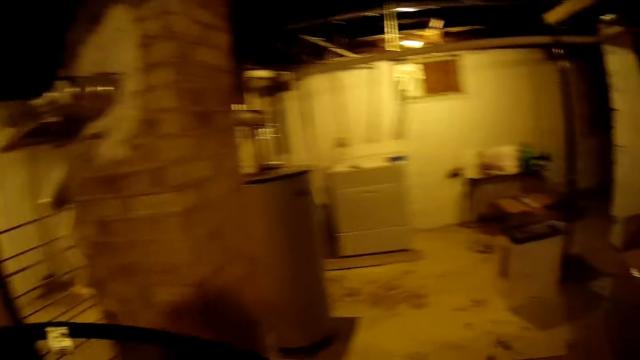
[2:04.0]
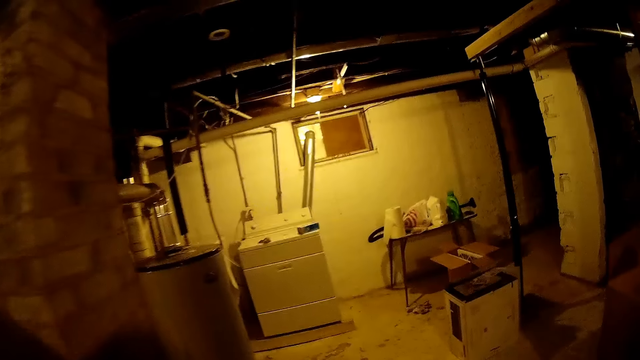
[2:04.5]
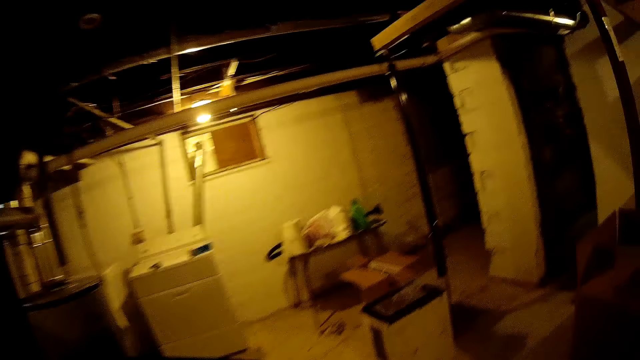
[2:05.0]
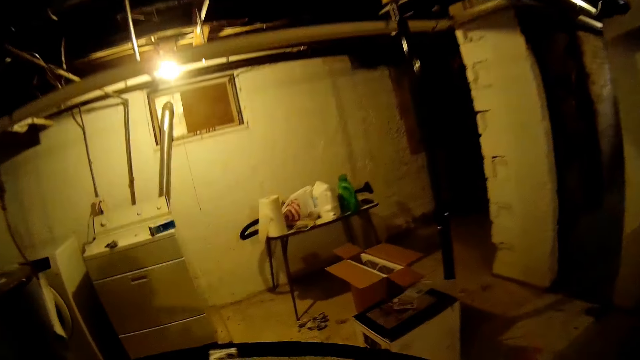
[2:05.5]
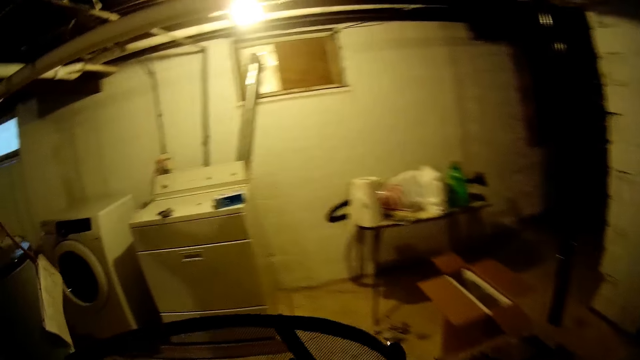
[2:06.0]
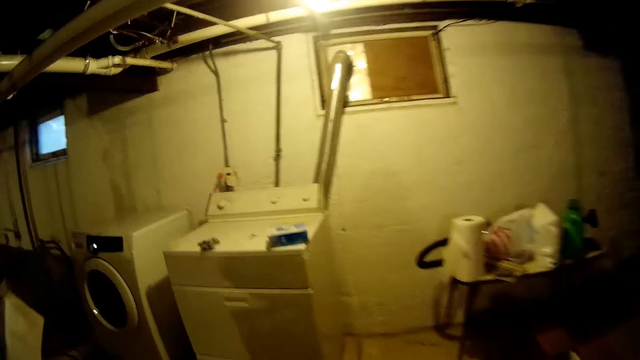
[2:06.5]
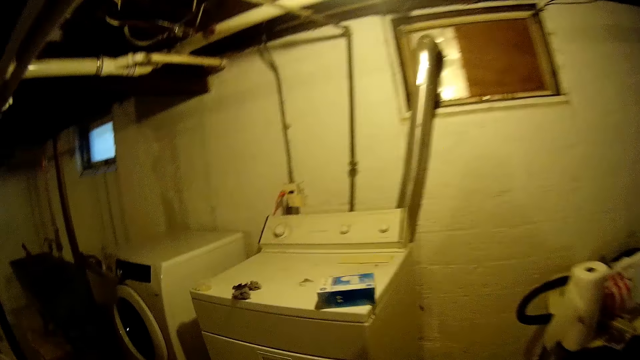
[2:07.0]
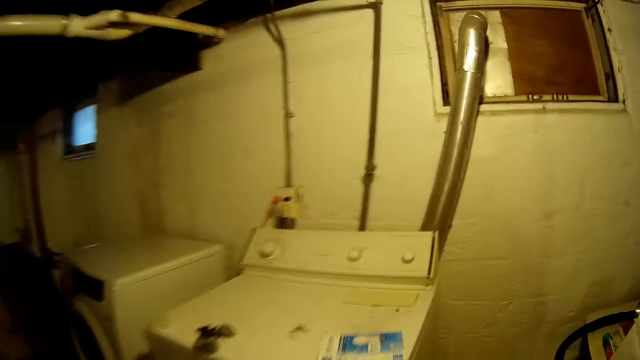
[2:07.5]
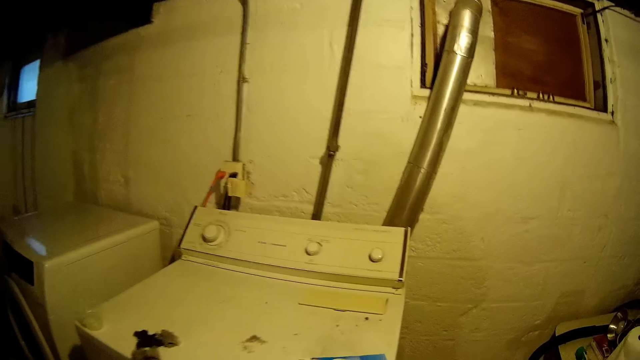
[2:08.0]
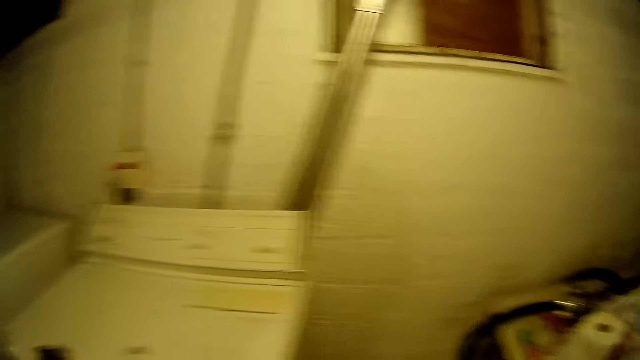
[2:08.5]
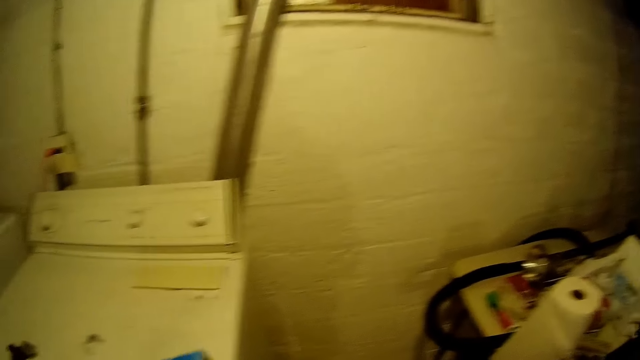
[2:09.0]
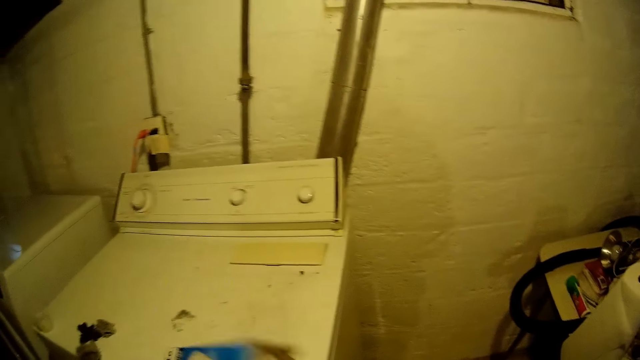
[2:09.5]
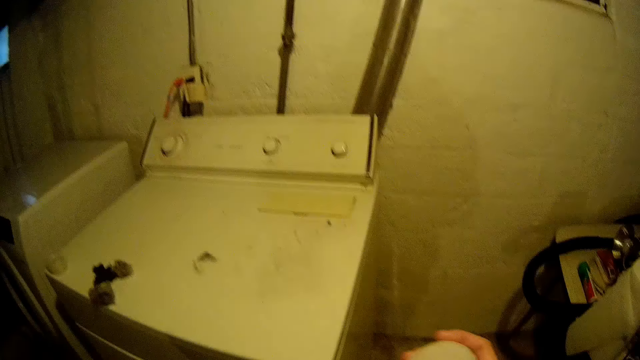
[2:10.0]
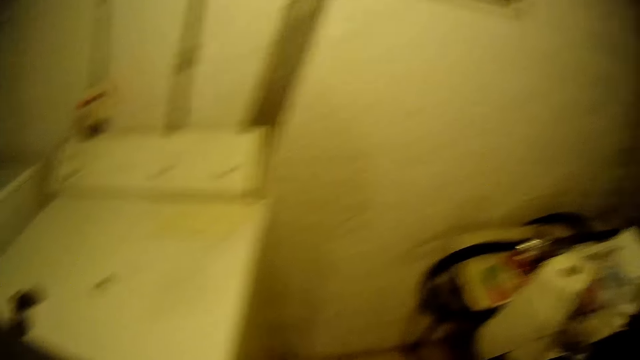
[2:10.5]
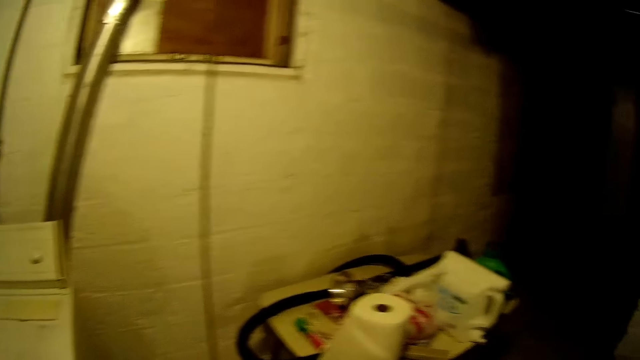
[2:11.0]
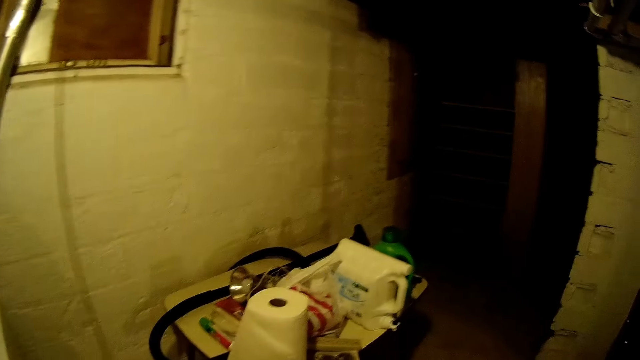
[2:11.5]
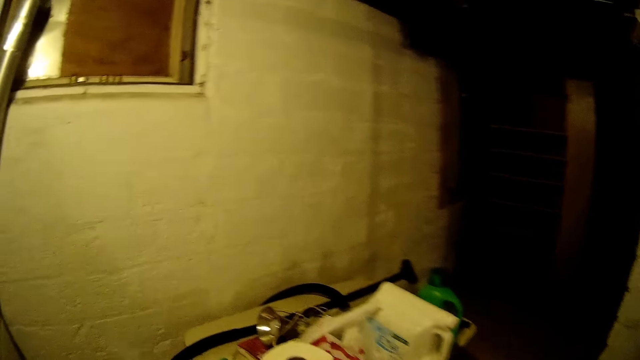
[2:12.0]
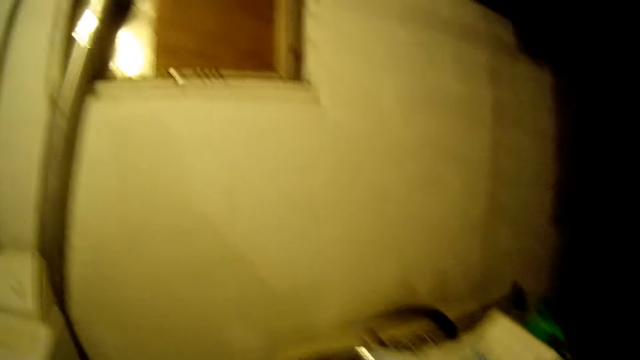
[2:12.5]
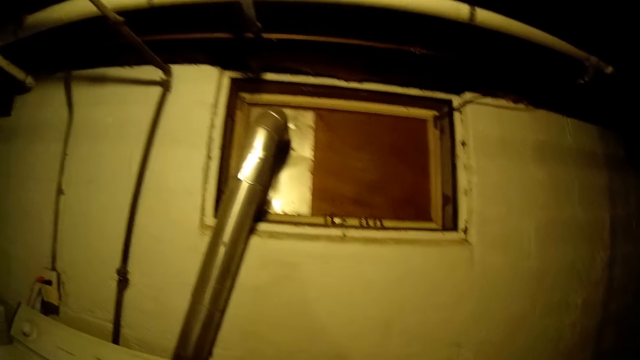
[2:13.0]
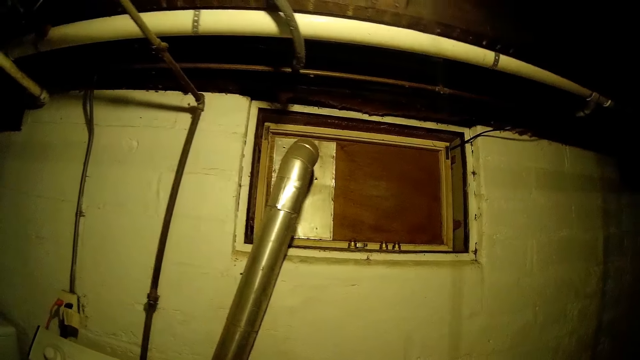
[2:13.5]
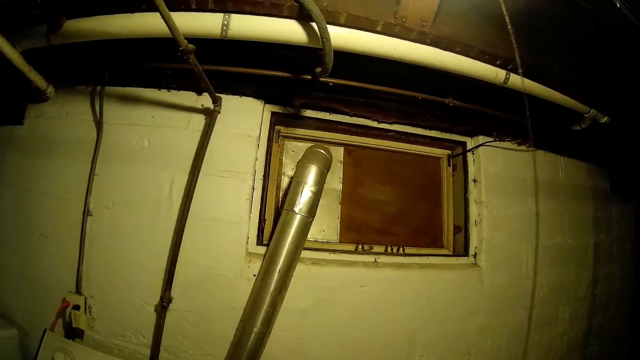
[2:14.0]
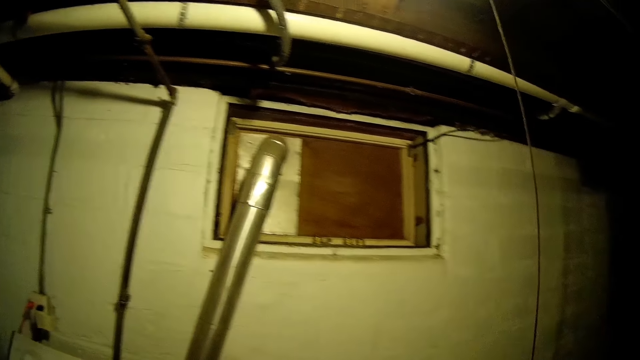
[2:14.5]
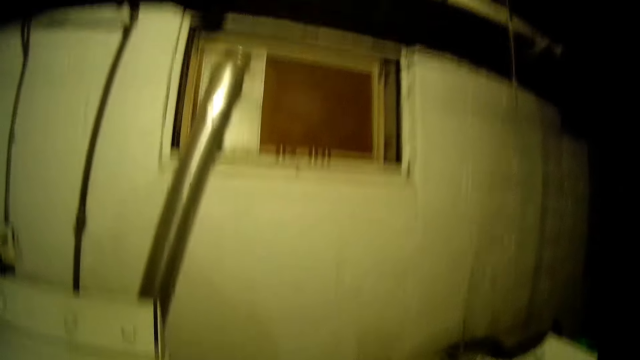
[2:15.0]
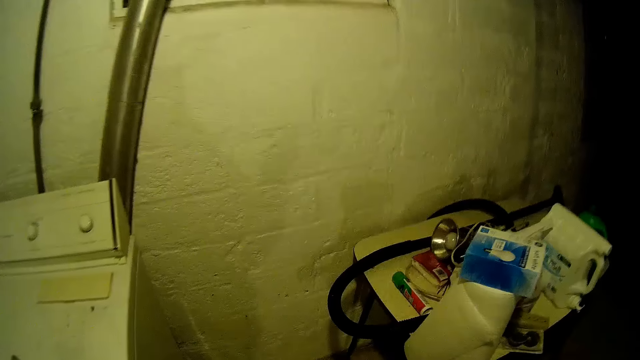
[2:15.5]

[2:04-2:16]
The camera wearer picks up something. They drop an object.

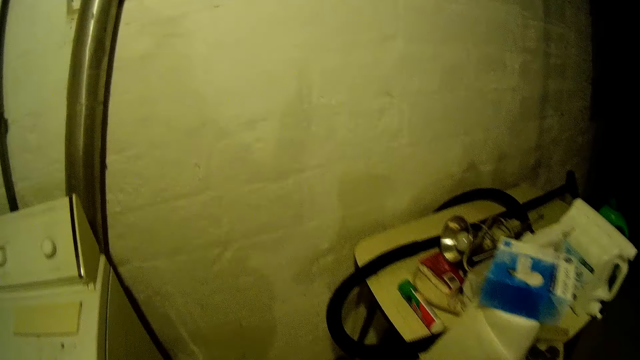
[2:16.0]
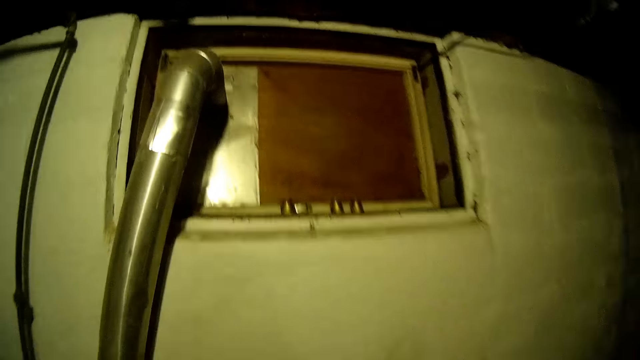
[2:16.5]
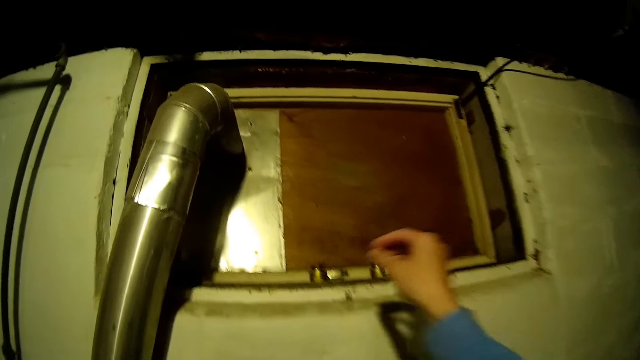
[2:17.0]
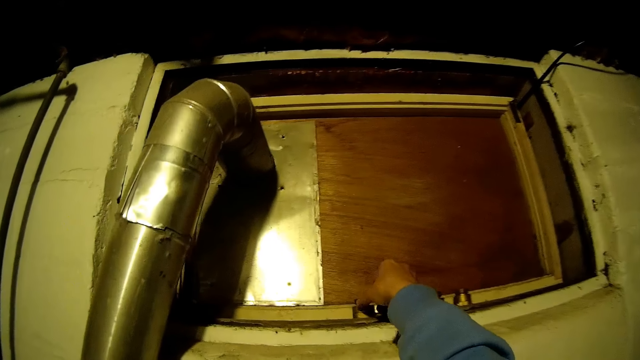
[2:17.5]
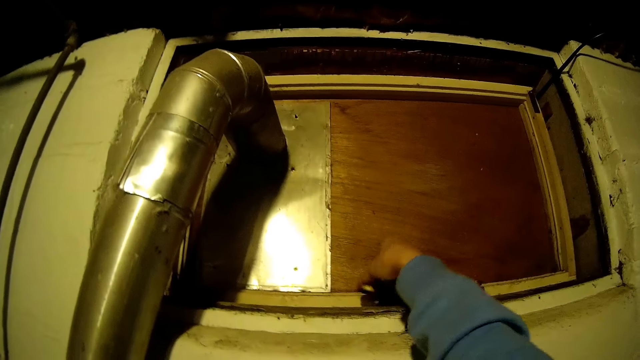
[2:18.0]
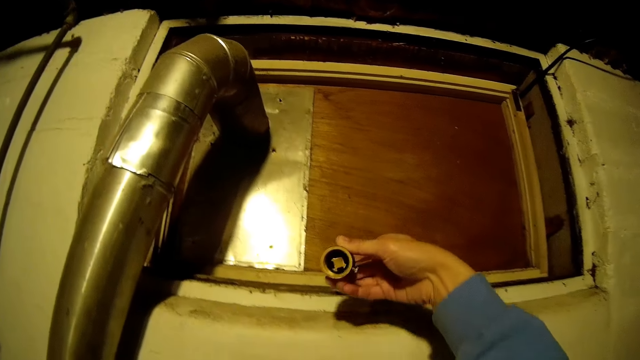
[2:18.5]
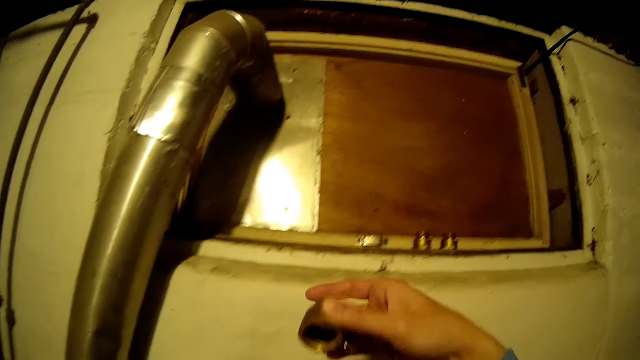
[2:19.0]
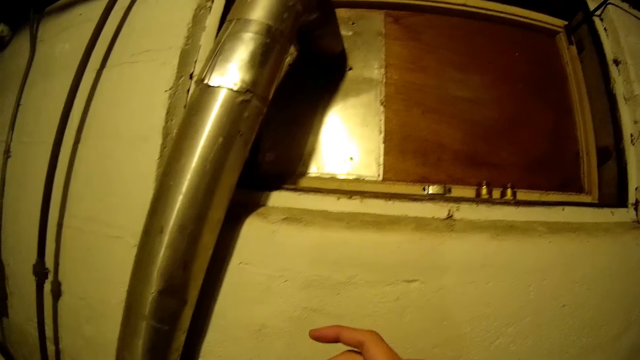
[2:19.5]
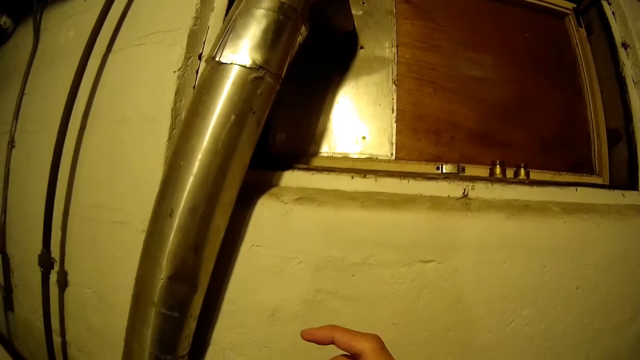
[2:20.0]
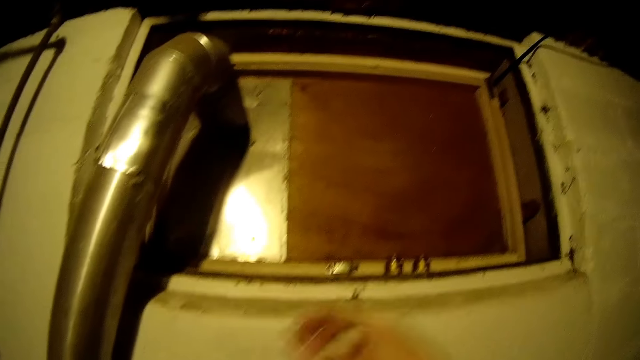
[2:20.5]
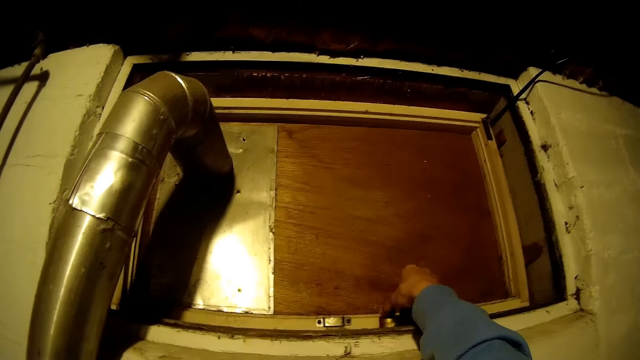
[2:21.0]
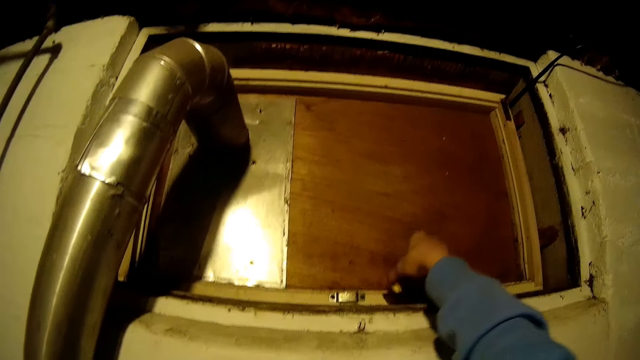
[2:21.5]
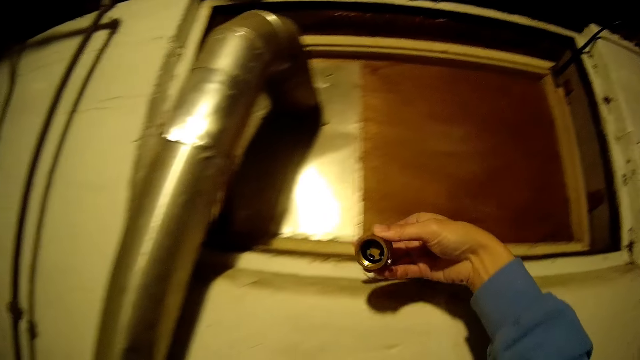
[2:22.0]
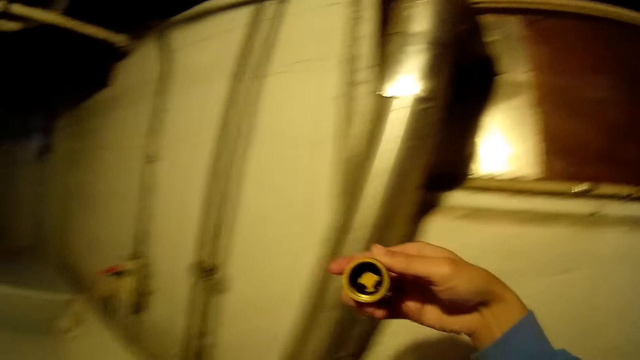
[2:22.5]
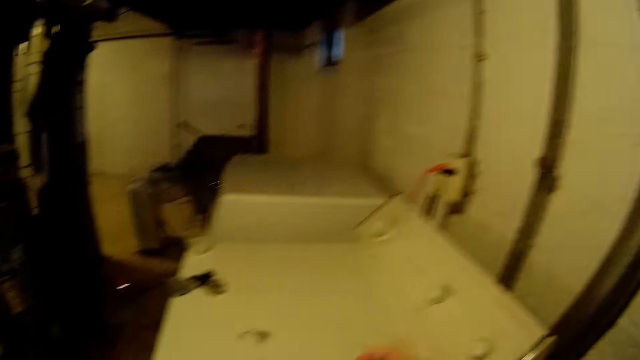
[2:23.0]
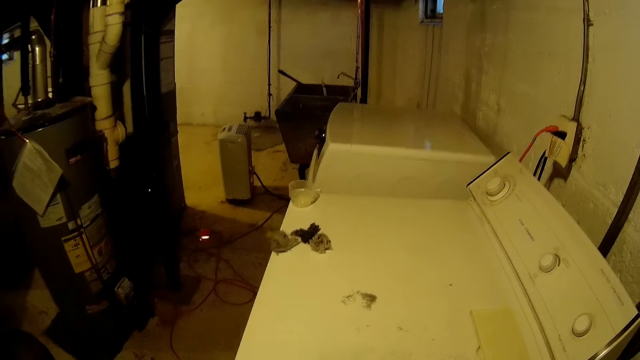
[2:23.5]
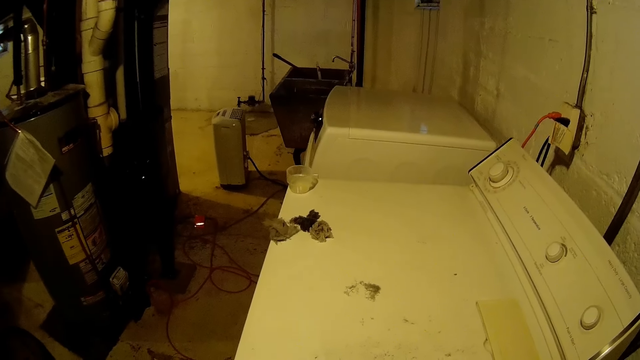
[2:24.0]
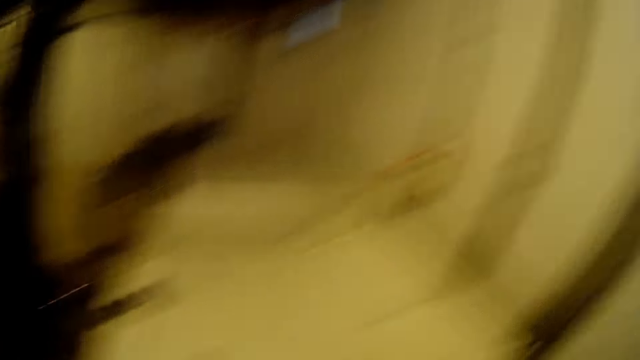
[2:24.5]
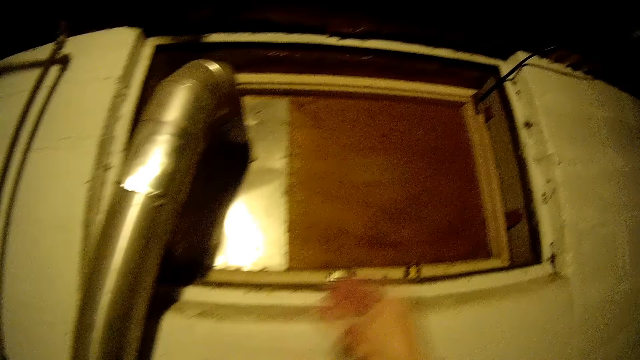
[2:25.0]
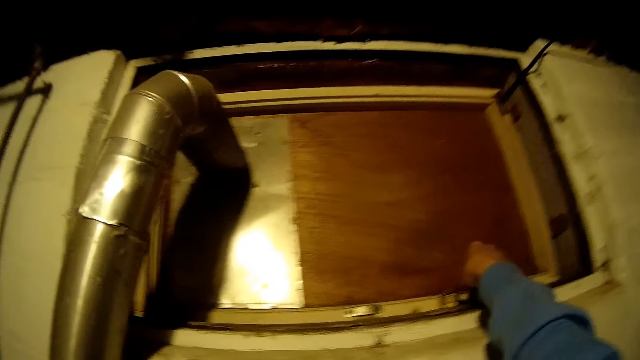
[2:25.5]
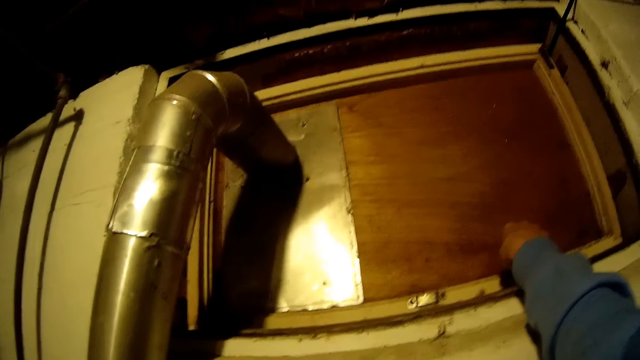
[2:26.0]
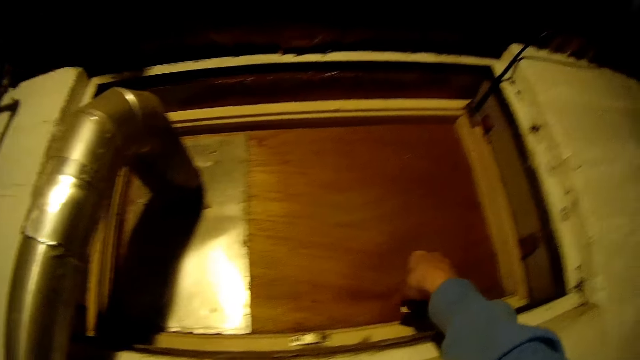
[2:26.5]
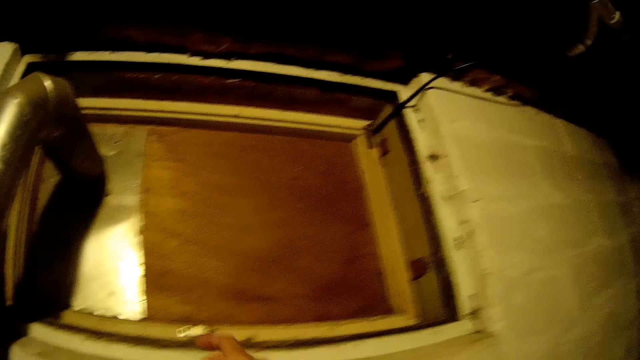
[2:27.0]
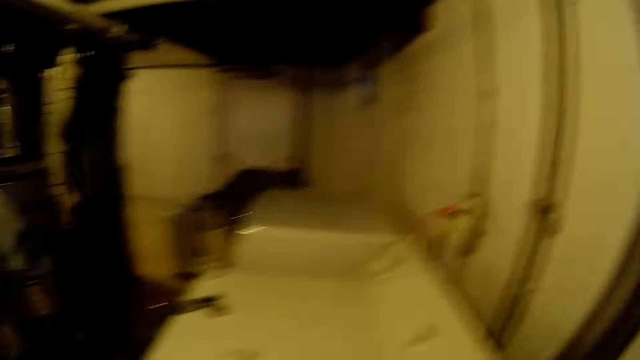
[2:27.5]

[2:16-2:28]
The camera wearer picks up a lamp holder from a window sill with her right hand. She holds something. She picks up the lamp holder from the window sill with her right hand again. She drops something. She picks up the lamp holder from the window sill with her right hand again.
